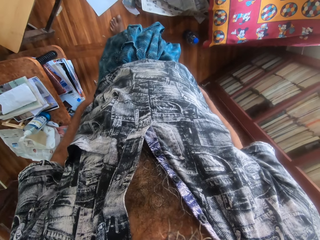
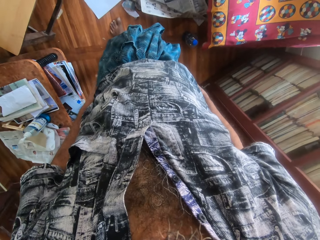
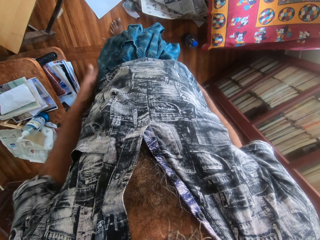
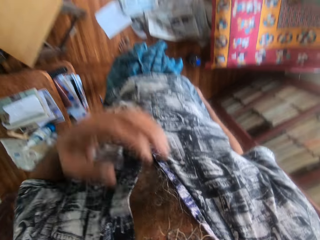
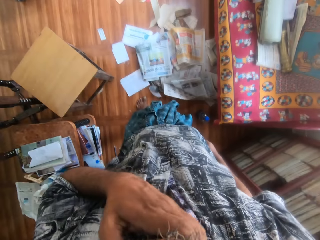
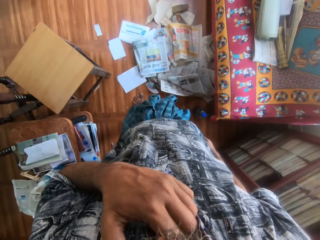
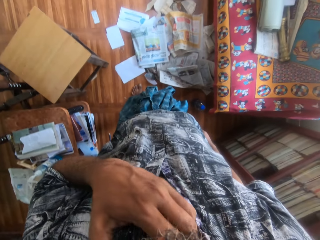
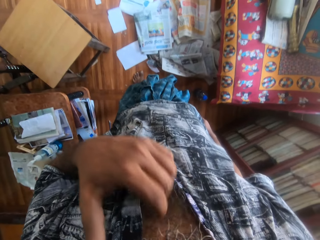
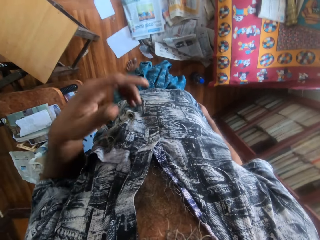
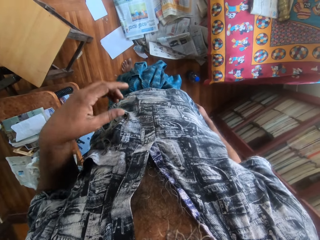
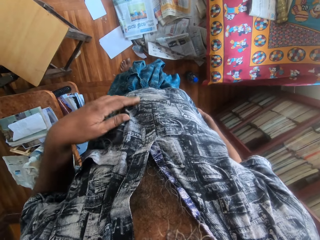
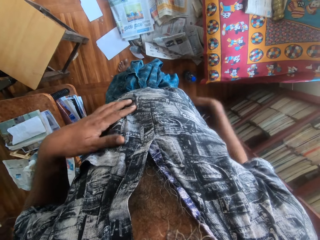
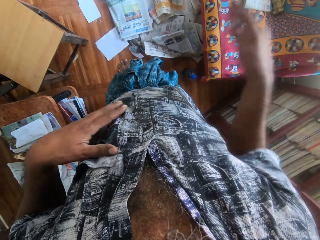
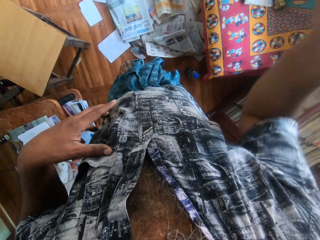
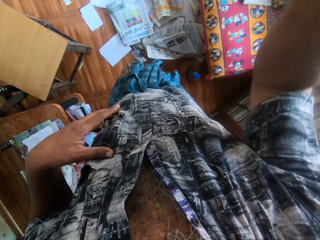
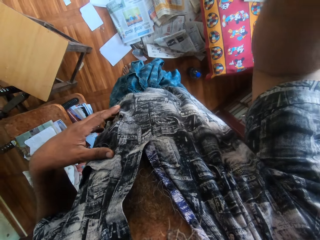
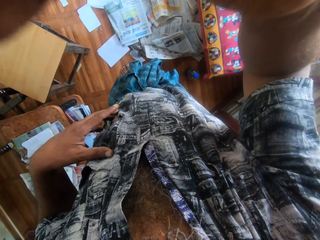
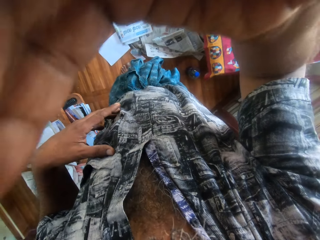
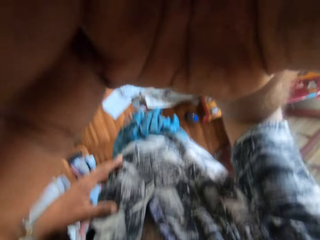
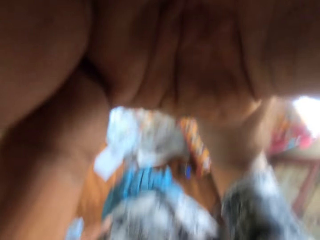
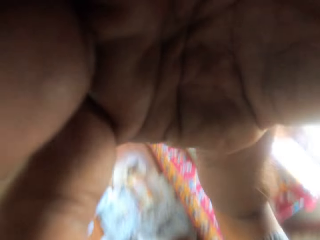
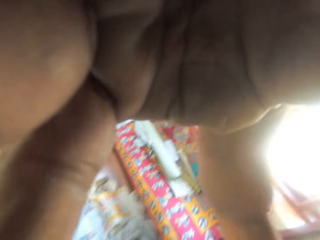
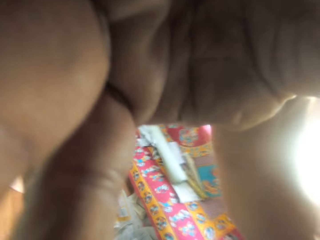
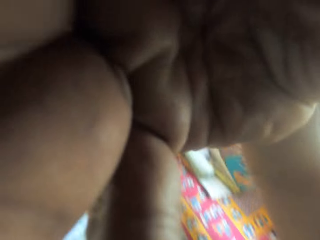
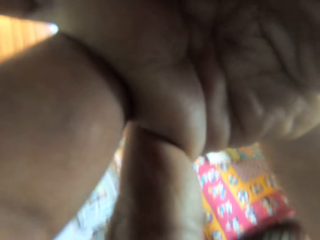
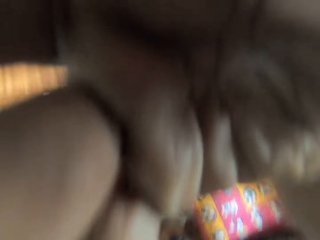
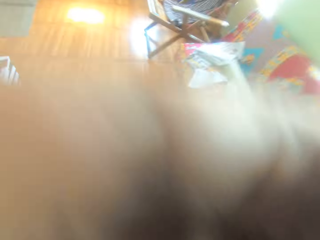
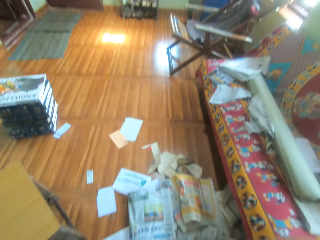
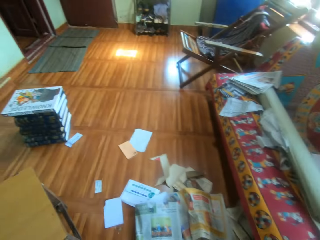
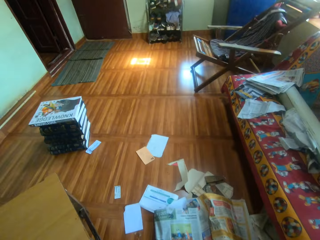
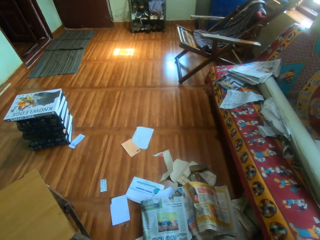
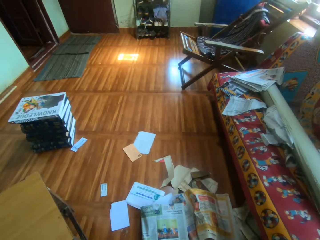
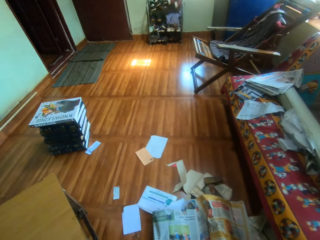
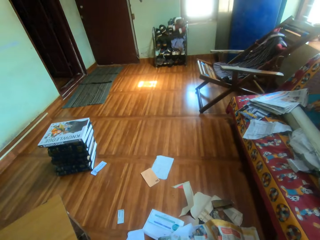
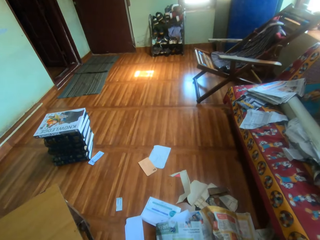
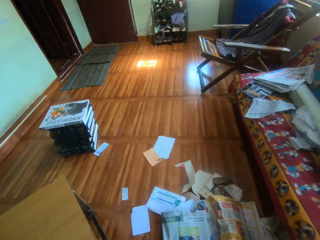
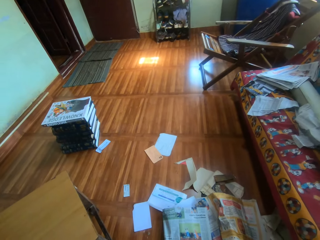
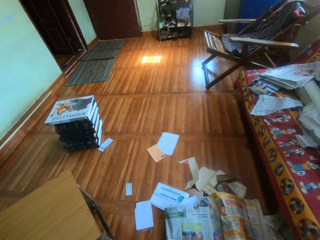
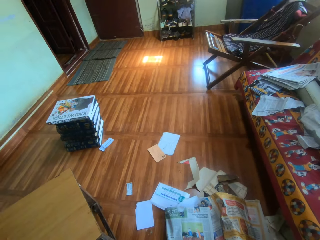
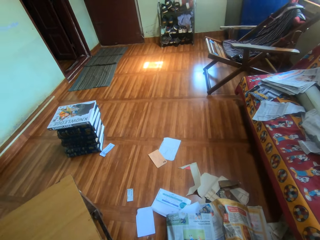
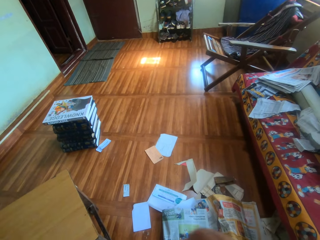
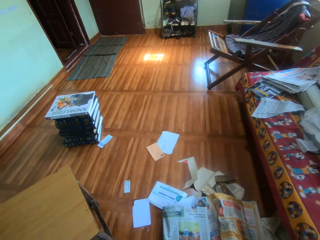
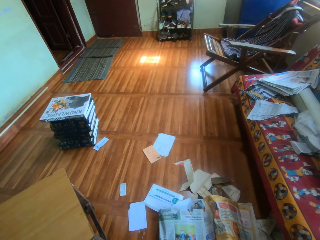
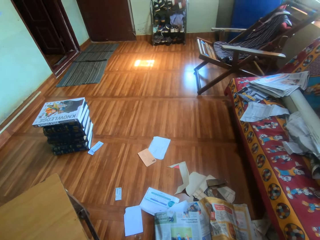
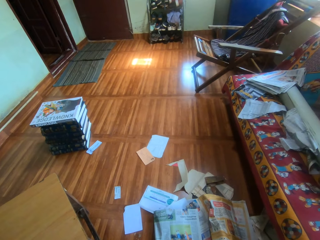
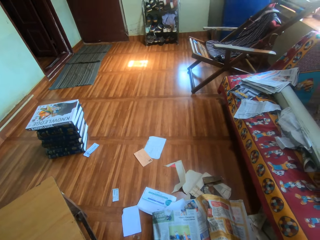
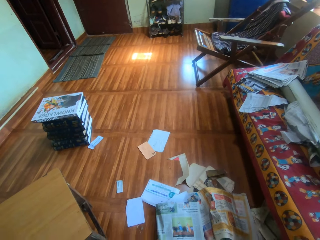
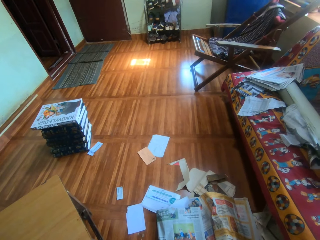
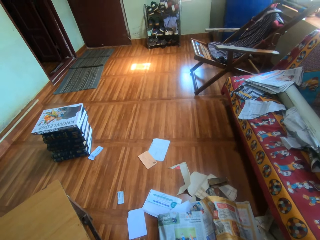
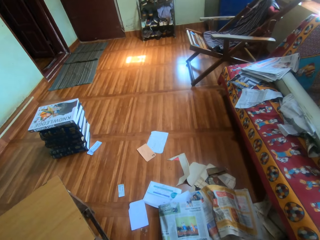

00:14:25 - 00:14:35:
The camera wearer stands beside the table. He lifts the left hand. He scratches his chest with his left hand. He puts the left hand on the shirt. He lifts the right hand. He touches the camera on his head with his right hand. He looks at the hand. He looks at the floor.
